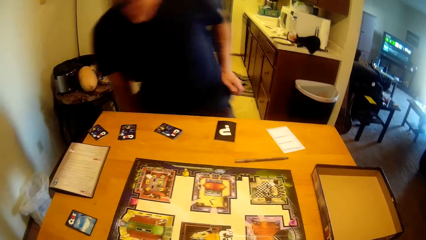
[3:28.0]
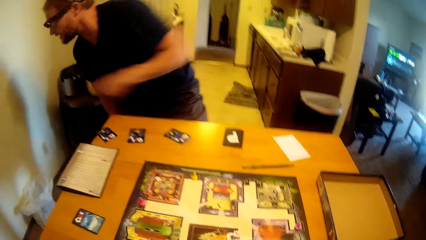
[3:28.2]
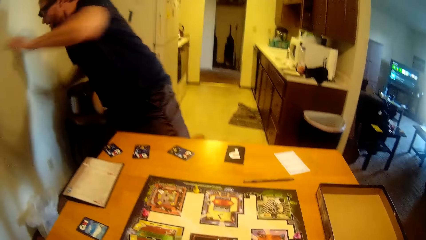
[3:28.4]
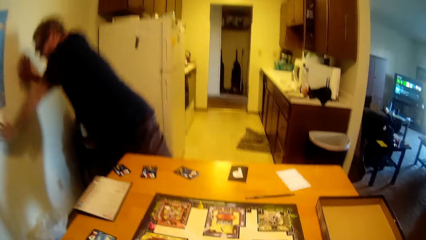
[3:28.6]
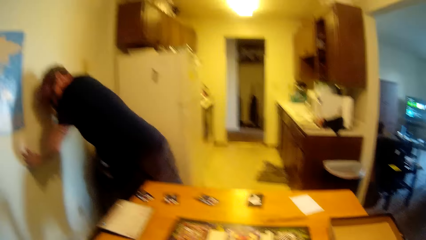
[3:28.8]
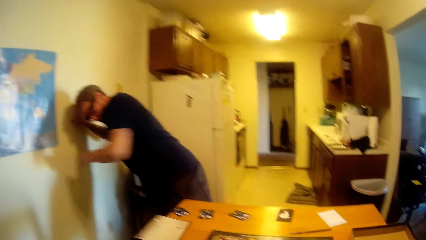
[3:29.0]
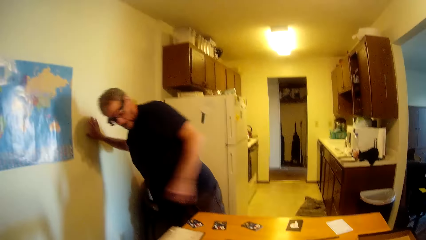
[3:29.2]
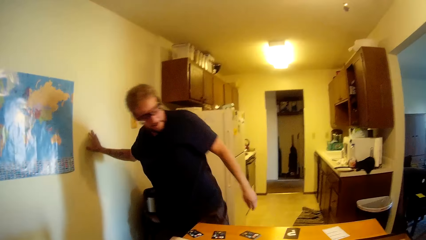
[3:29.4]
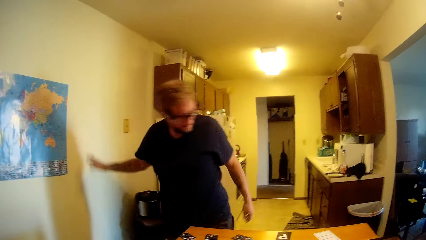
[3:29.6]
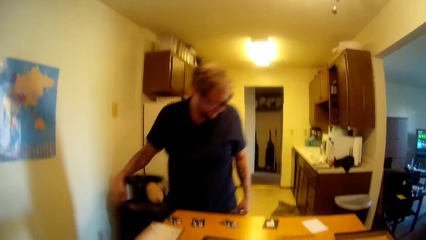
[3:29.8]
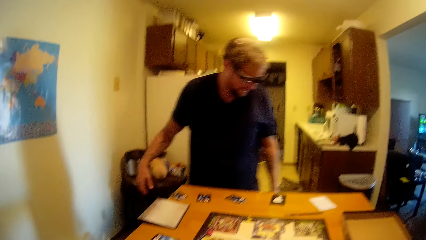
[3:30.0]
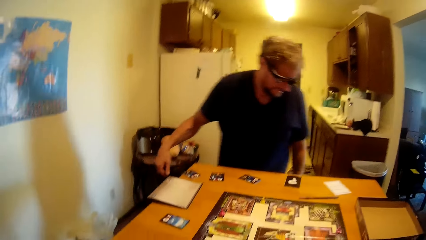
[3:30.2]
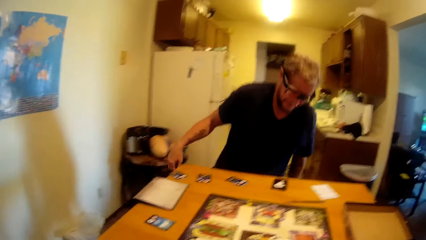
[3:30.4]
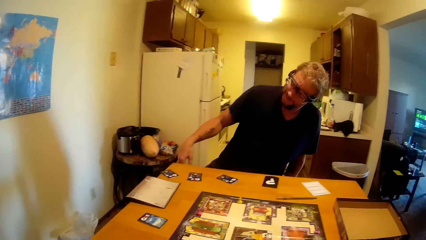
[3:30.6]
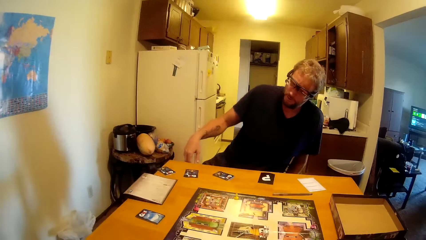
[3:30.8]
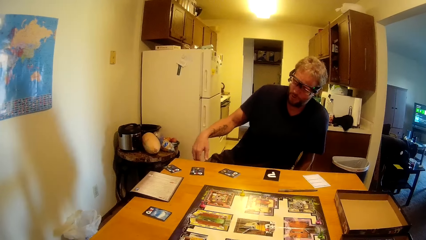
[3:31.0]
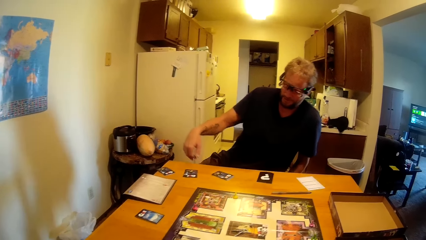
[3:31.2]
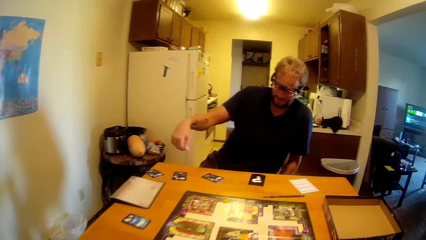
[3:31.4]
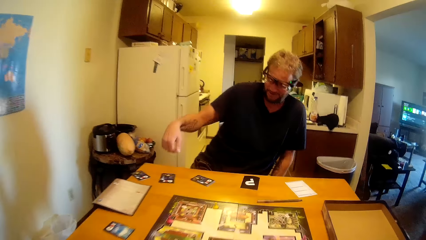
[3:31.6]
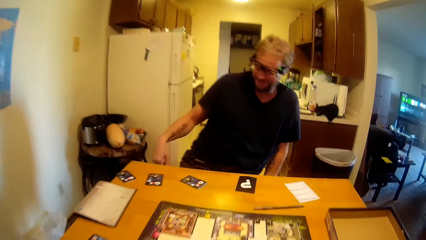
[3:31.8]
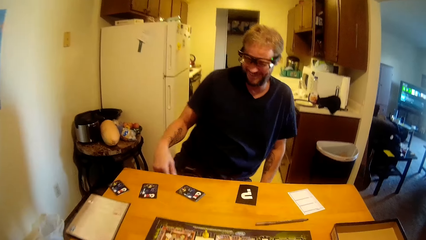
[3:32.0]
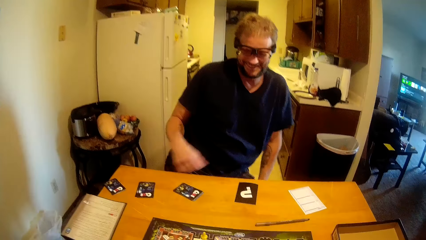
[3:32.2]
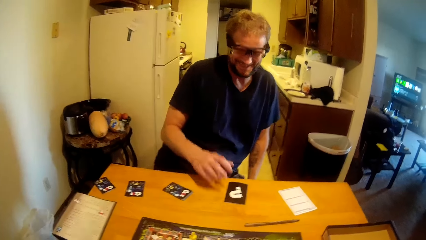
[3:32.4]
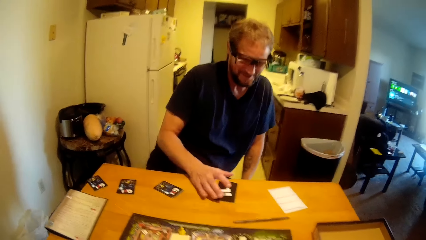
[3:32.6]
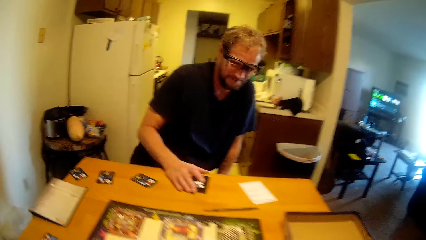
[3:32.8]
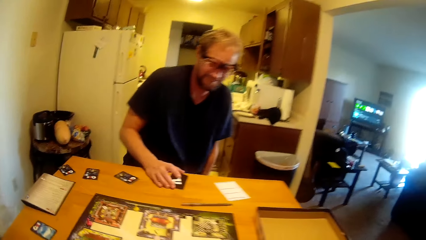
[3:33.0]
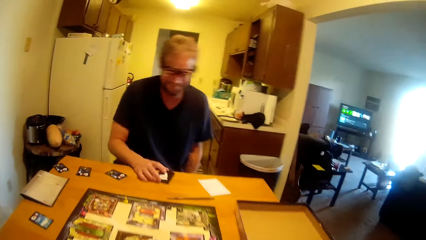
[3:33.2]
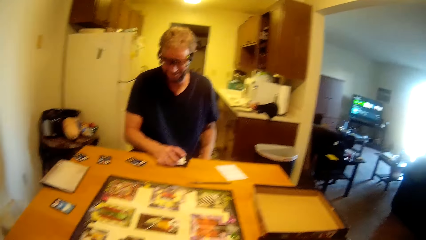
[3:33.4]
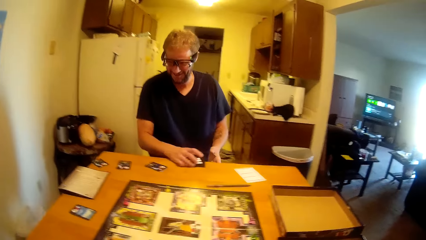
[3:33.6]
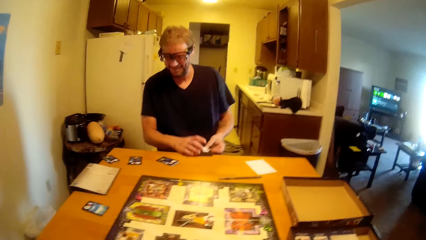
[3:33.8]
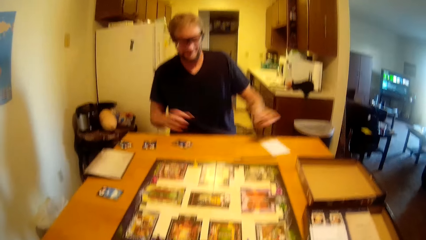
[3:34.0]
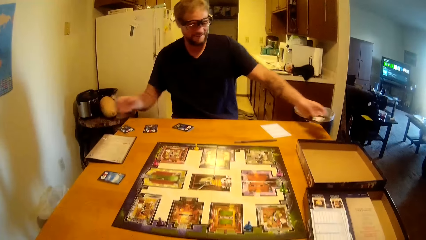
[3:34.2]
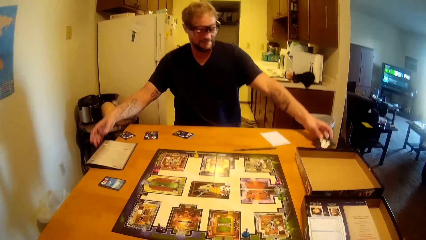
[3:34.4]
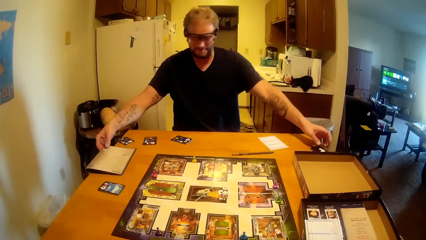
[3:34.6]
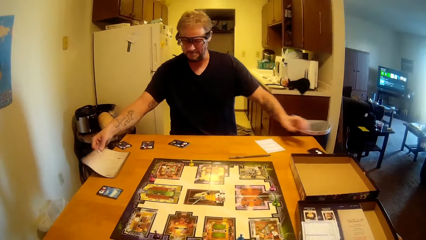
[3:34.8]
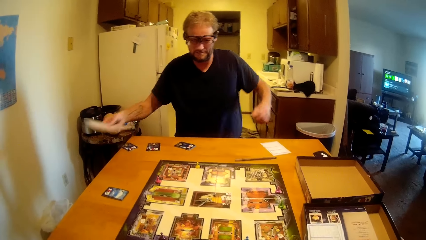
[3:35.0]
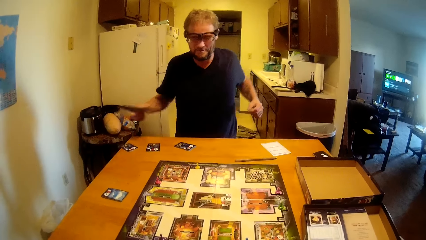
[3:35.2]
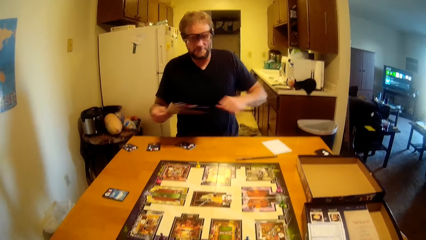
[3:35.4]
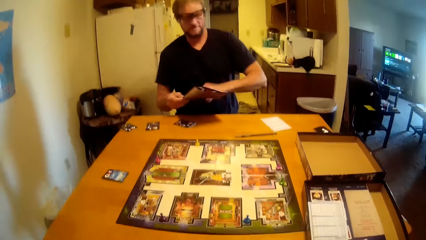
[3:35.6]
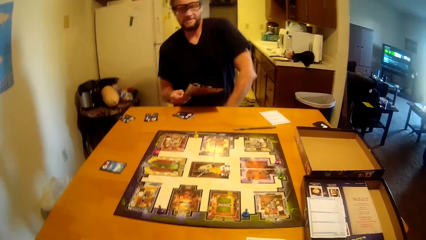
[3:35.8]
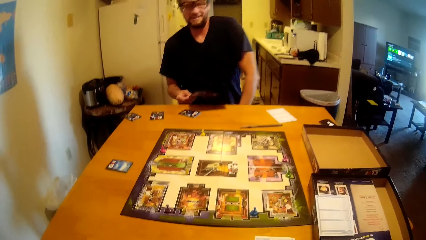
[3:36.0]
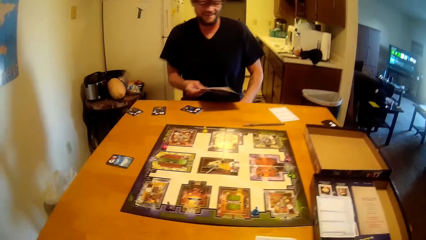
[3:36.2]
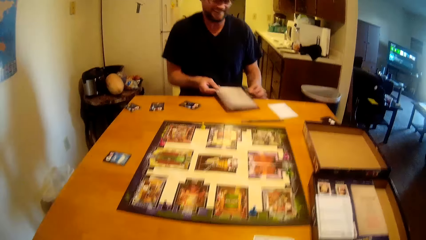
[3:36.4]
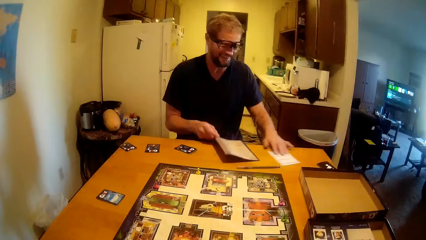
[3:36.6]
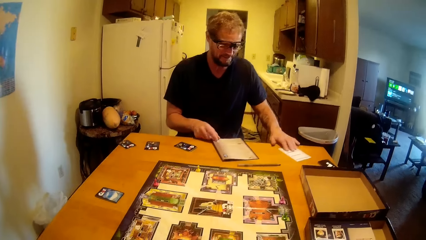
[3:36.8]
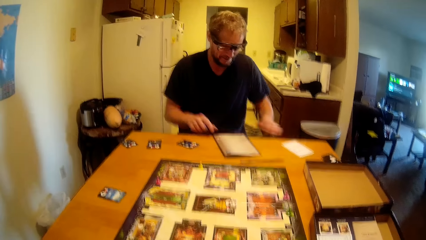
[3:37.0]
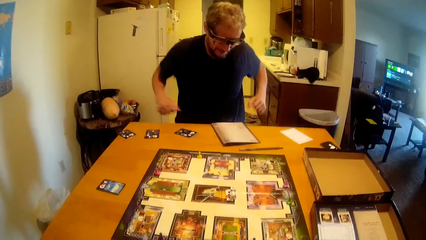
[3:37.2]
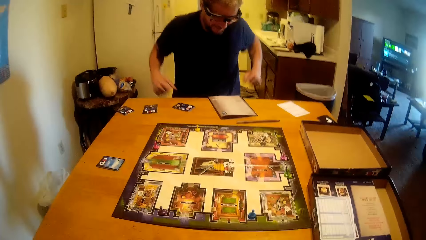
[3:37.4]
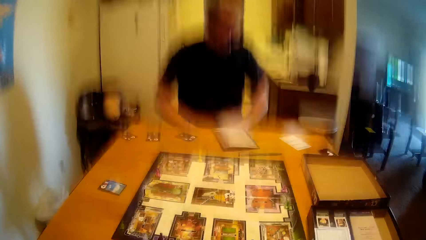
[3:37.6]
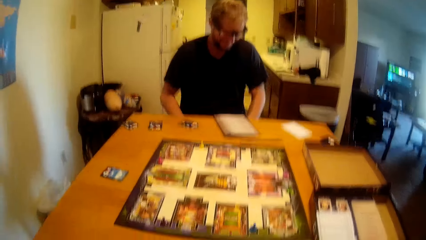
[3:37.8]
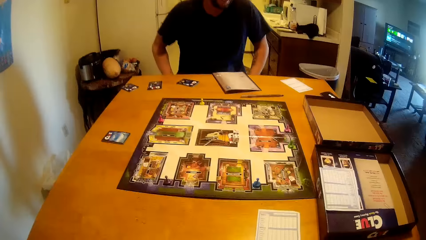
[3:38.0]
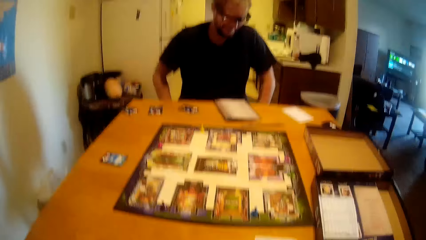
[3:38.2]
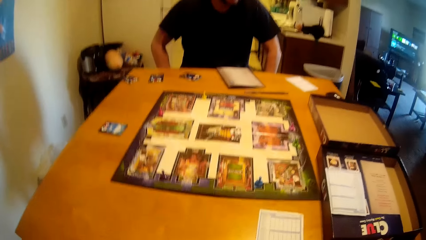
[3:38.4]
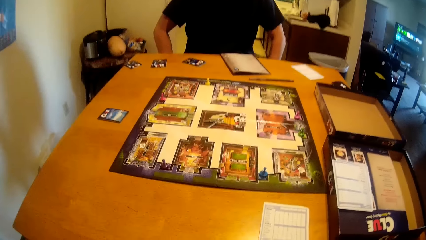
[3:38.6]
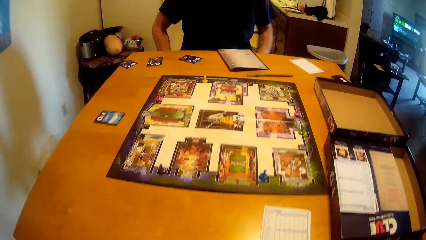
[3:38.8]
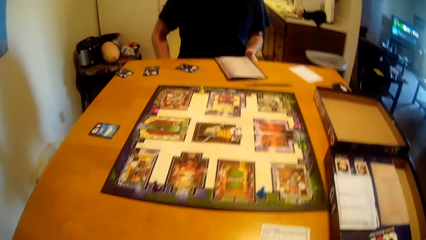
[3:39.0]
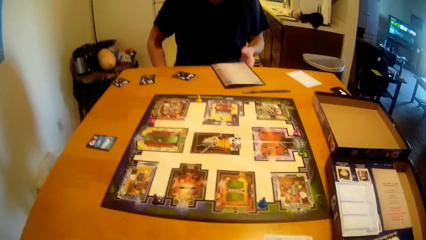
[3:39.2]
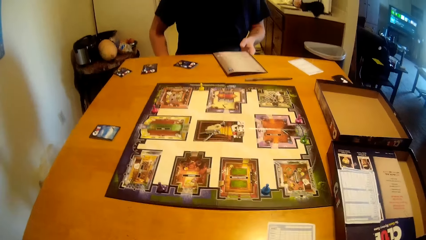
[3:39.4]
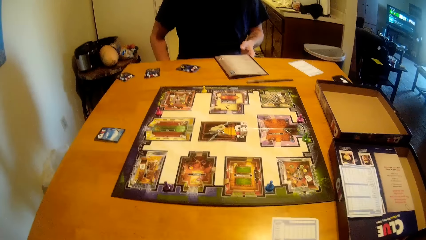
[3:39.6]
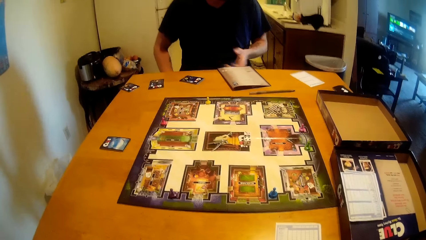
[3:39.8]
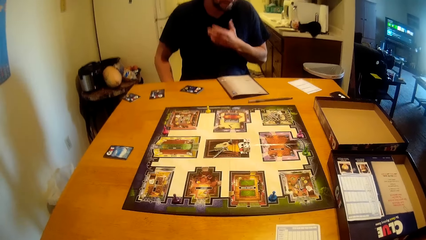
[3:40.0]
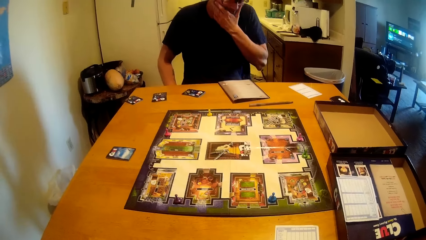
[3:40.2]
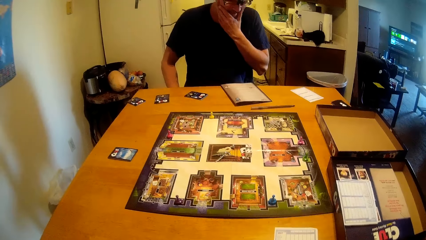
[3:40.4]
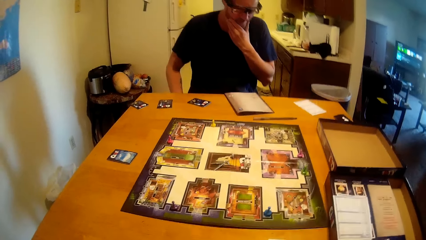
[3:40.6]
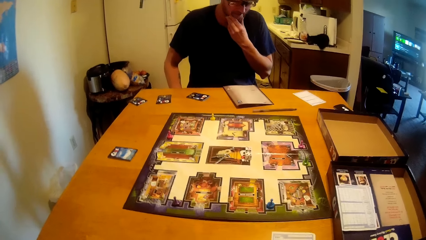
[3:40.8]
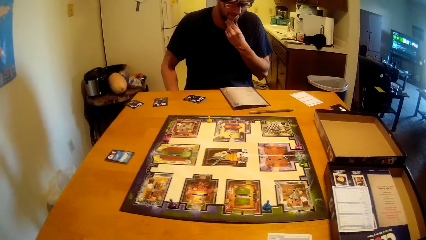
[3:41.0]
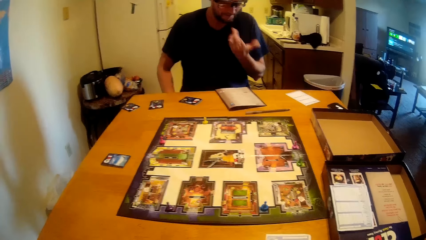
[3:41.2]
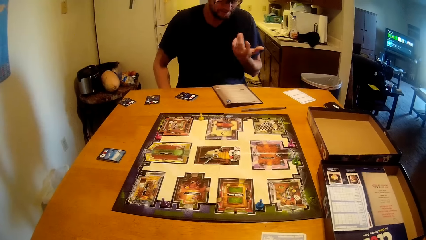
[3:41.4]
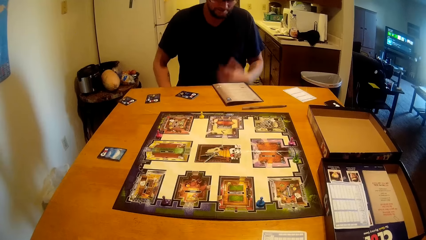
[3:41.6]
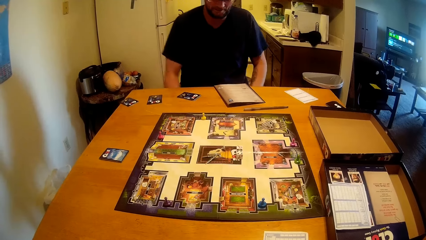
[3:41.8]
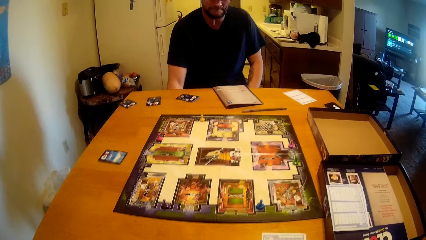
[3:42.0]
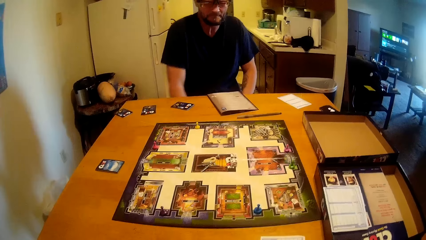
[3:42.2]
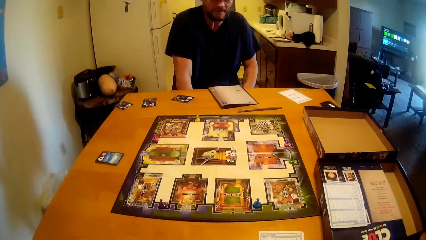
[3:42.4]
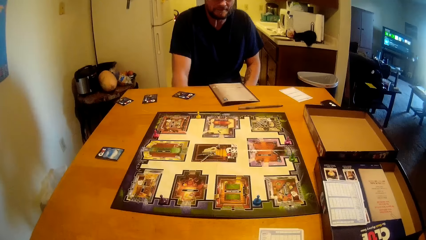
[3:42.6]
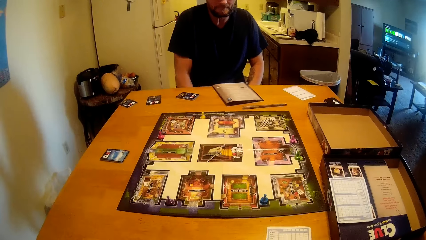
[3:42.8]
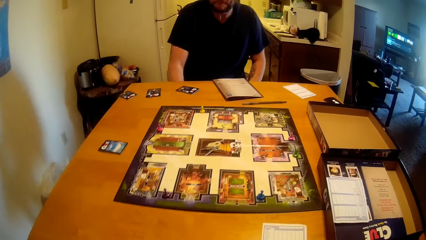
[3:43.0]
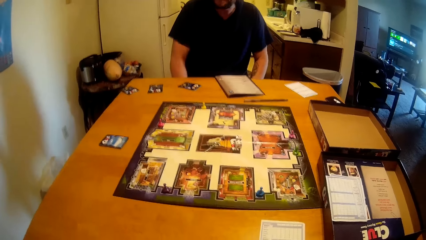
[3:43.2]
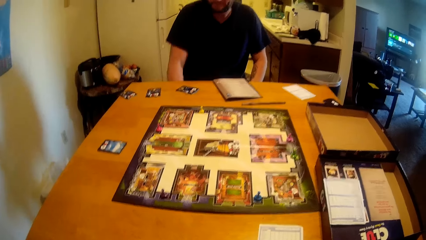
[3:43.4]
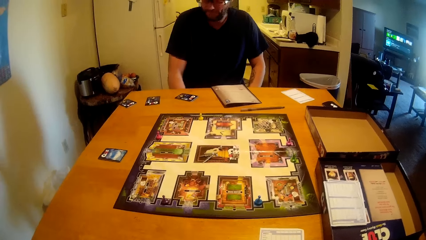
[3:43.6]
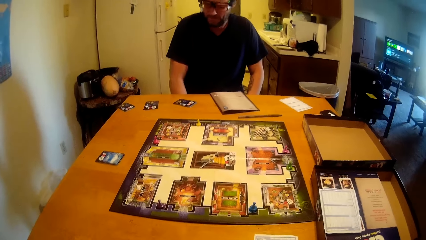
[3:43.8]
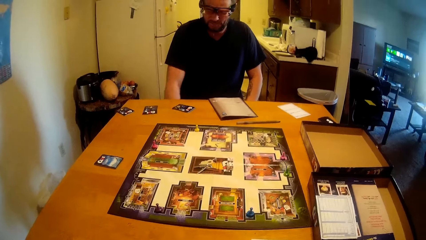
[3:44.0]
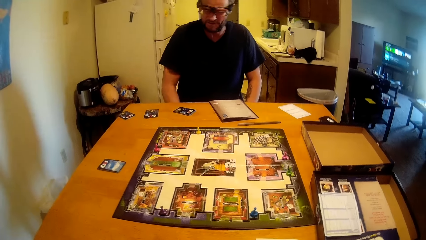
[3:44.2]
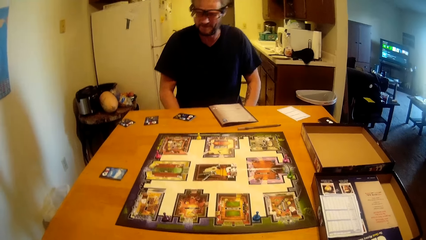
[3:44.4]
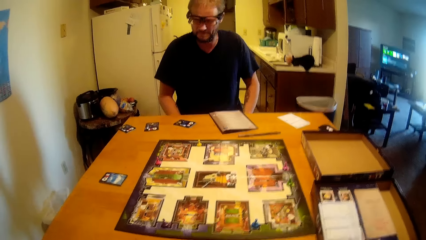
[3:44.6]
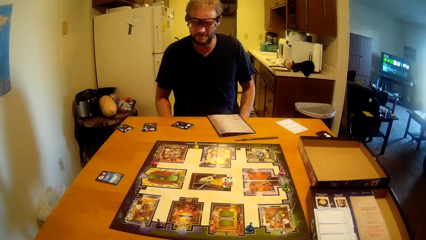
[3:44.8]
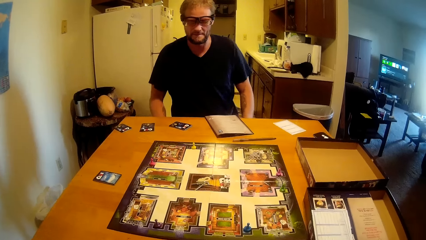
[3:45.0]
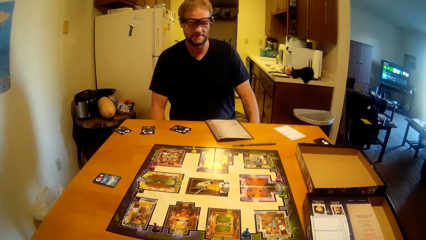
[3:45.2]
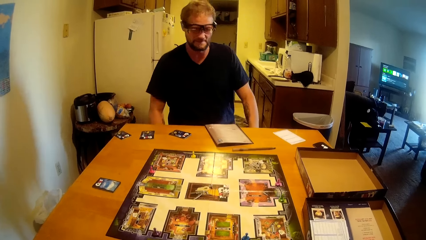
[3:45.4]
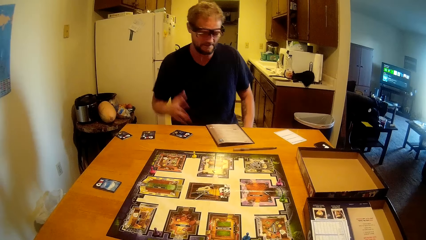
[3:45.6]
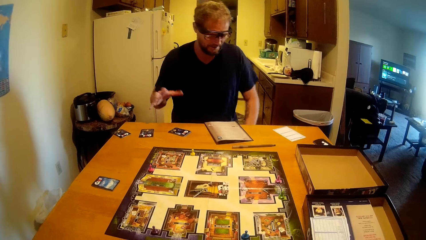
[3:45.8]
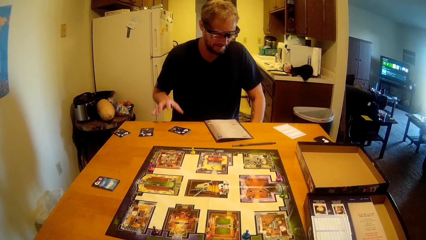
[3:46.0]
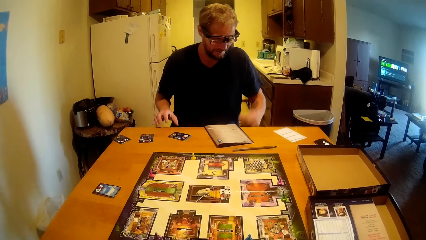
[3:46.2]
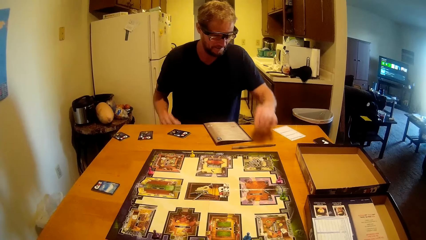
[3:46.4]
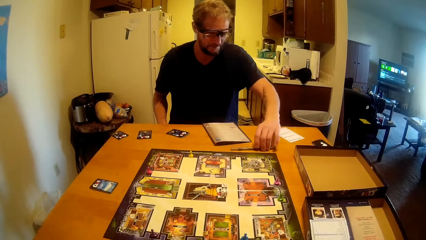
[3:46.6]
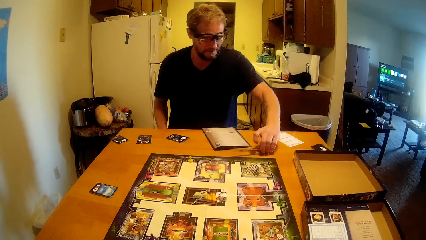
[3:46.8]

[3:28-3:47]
A man jumps up and sits on the stool. The man lifts the card from the table, takes a piece of paper from the table and puts the paper on the table. The man touches his beard. The man talks to the camera wearer.
